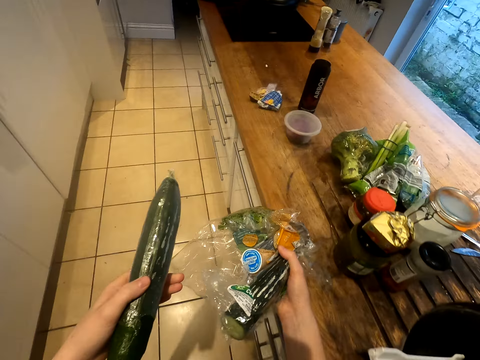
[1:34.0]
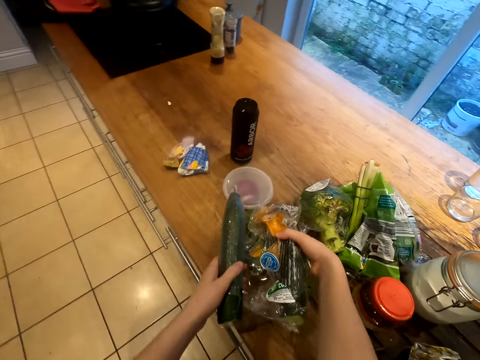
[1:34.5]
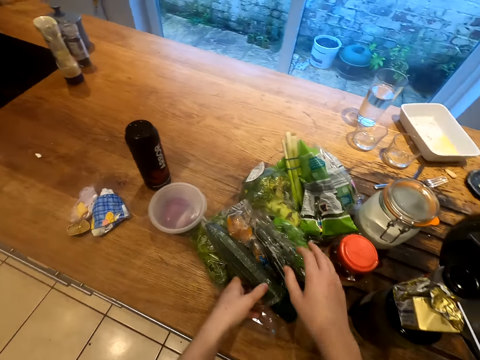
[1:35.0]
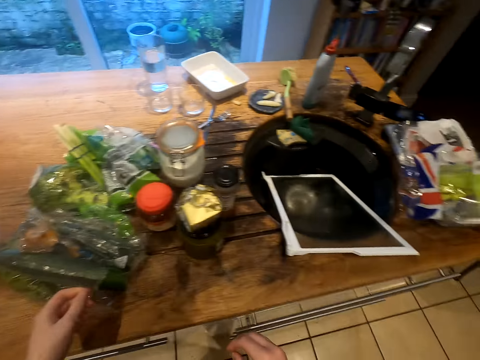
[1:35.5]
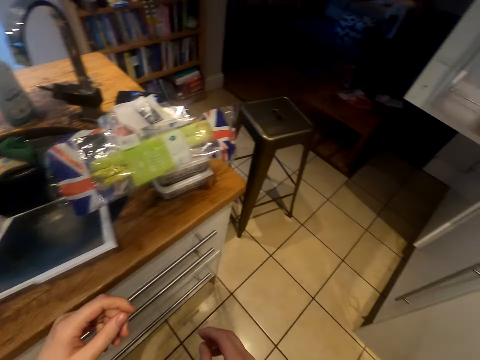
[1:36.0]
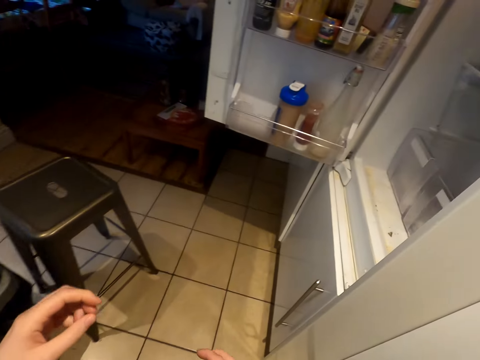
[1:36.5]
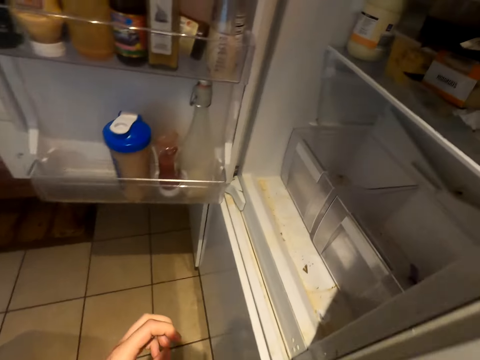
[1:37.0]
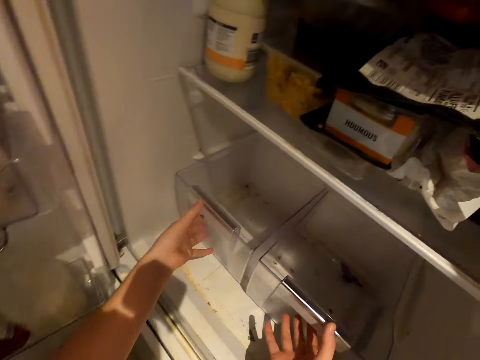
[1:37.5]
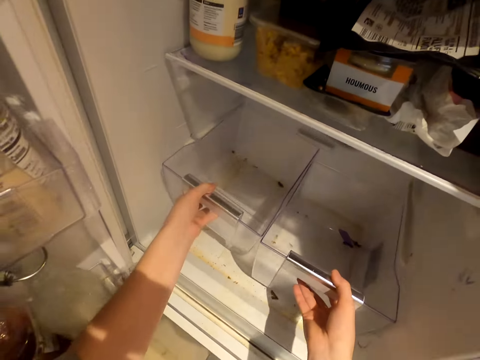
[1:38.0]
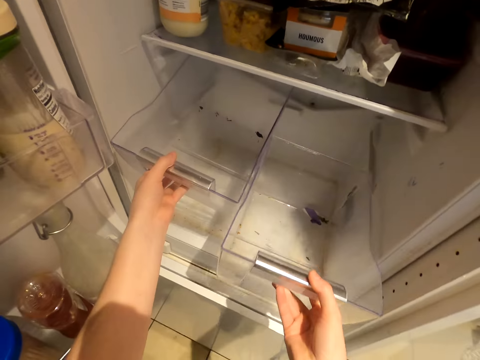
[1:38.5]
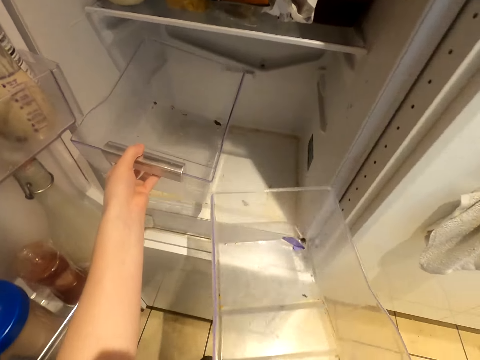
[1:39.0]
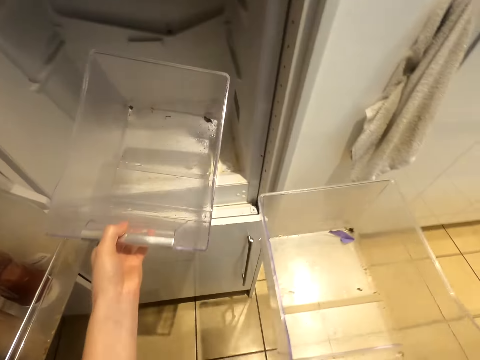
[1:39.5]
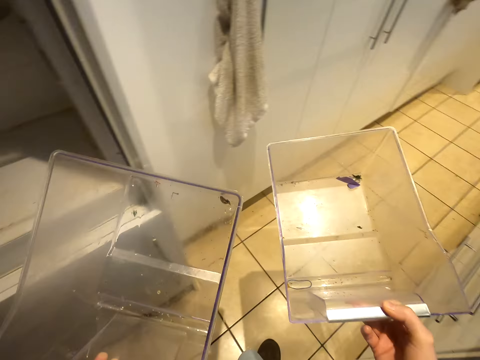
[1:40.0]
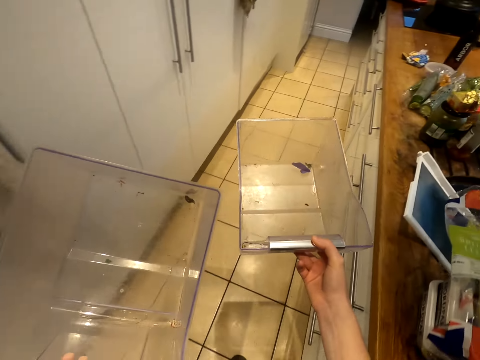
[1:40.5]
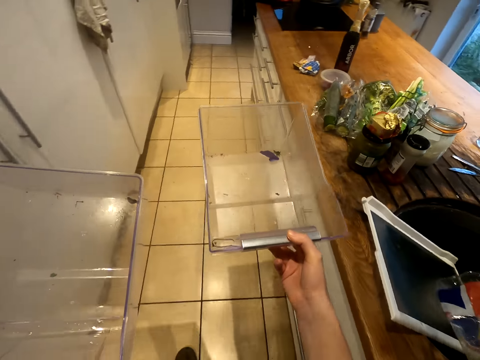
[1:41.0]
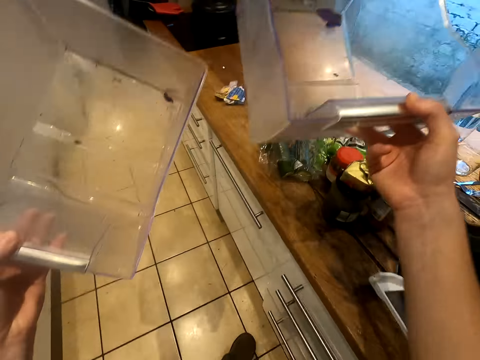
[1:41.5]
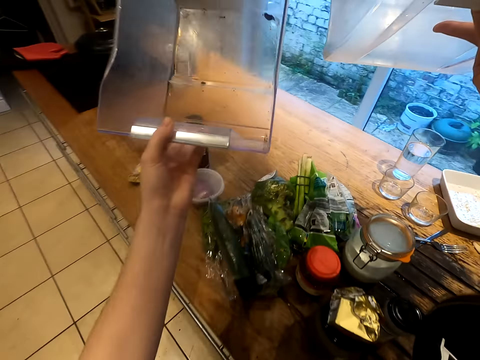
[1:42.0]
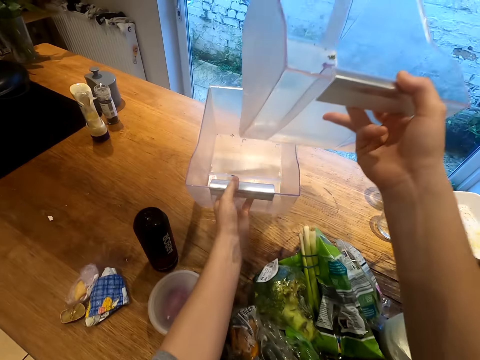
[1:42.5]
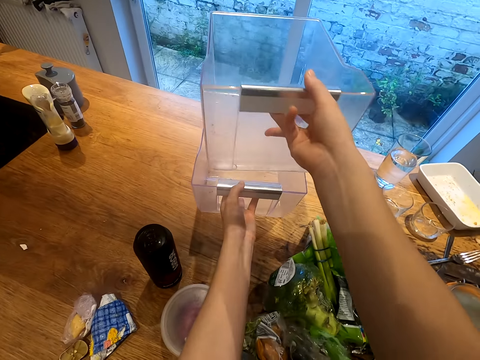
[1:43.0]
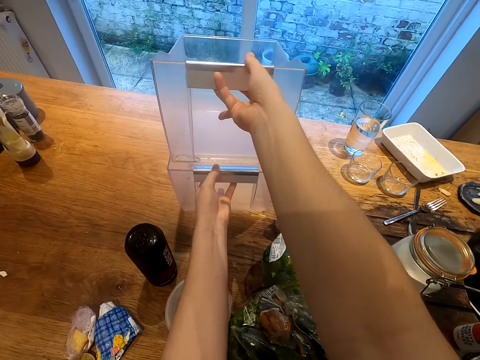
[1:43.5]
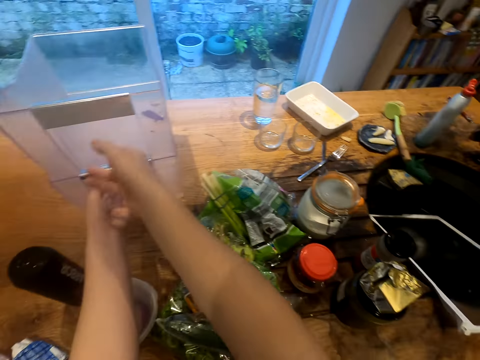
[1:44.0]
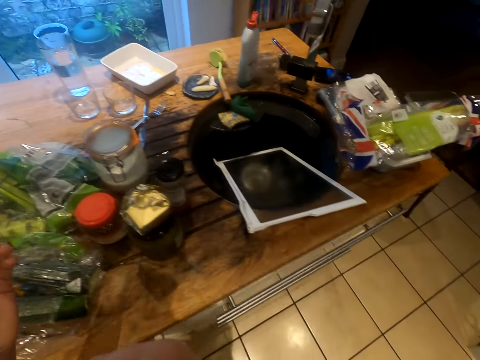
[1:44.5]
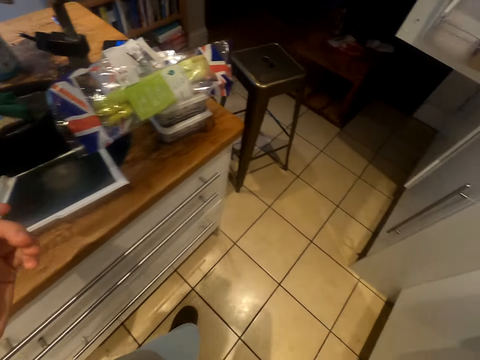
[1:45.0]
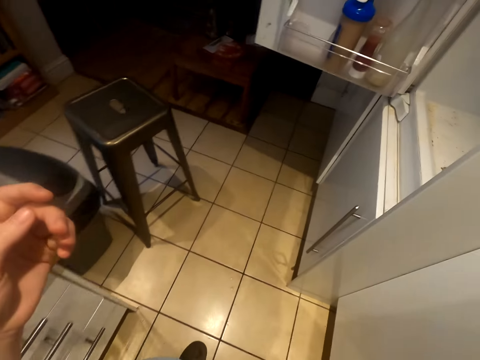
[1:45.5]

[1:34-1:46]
The camera wearer puts down packets and zucchini on a table. They take out a crisper drawer from the fridge. They put down the crisper drawer.

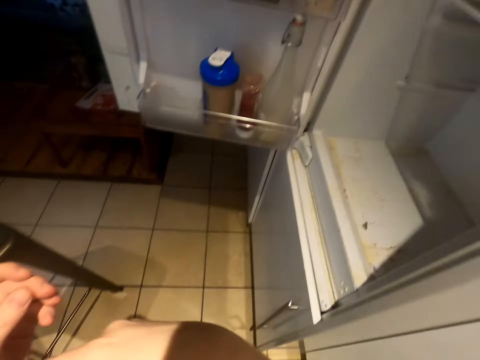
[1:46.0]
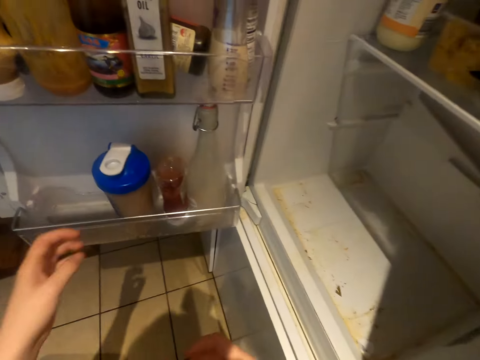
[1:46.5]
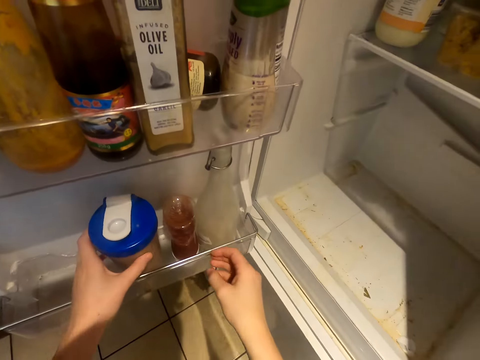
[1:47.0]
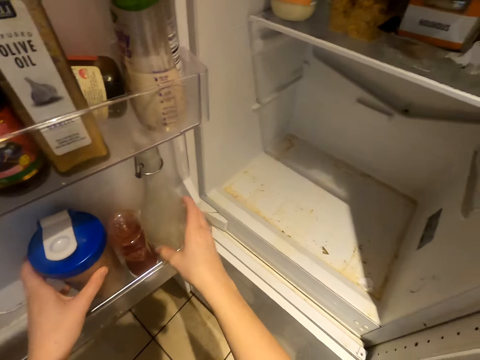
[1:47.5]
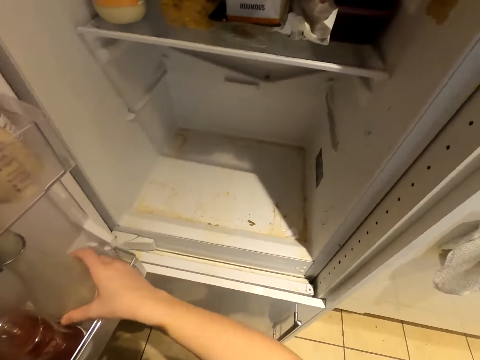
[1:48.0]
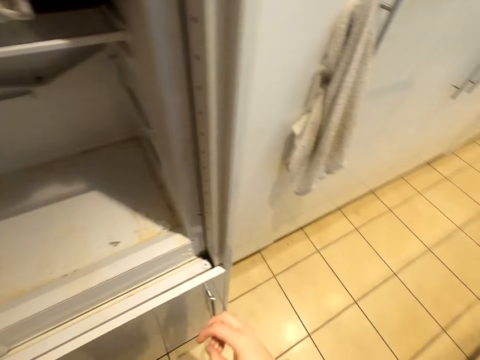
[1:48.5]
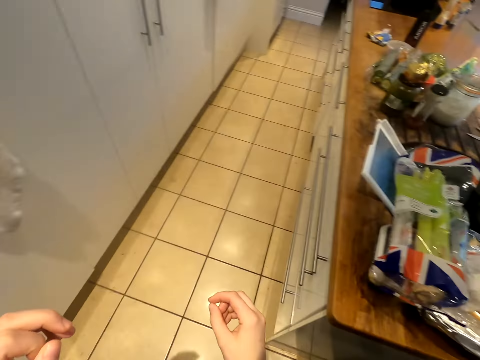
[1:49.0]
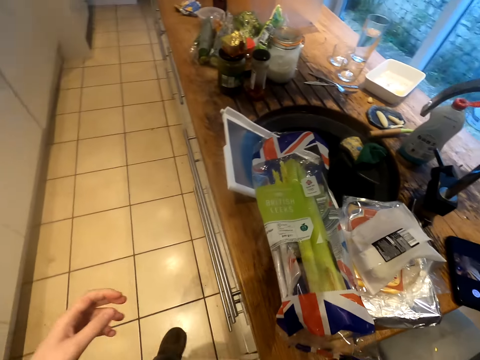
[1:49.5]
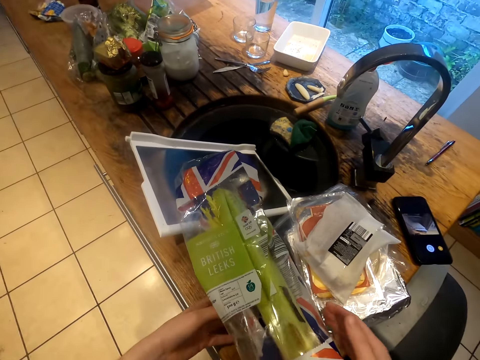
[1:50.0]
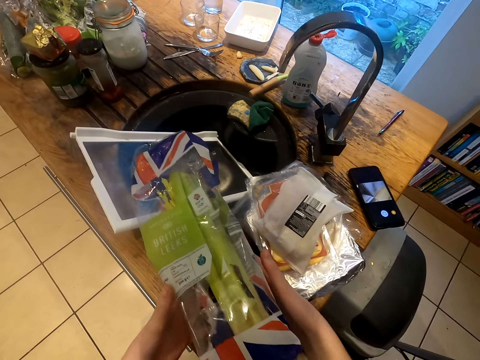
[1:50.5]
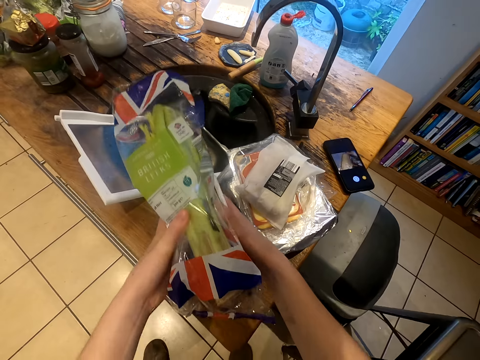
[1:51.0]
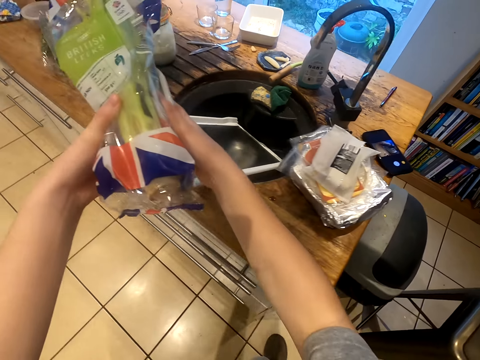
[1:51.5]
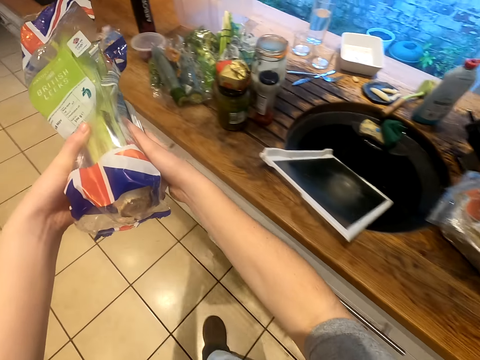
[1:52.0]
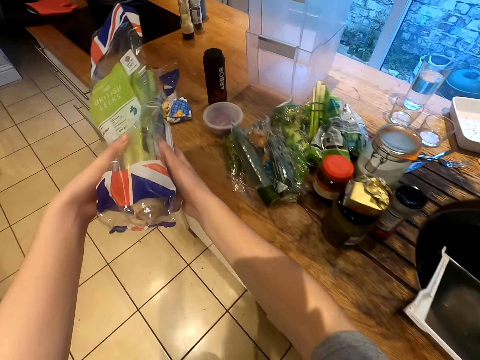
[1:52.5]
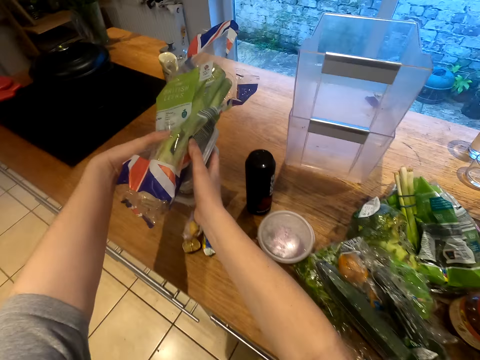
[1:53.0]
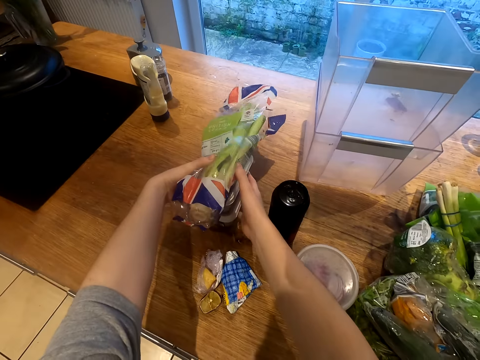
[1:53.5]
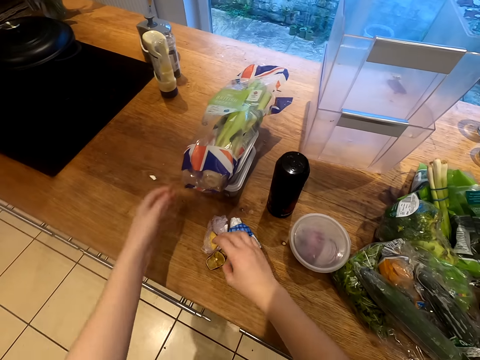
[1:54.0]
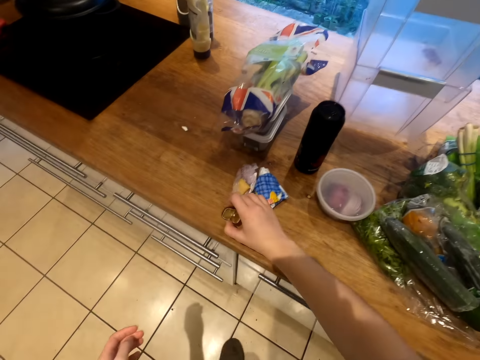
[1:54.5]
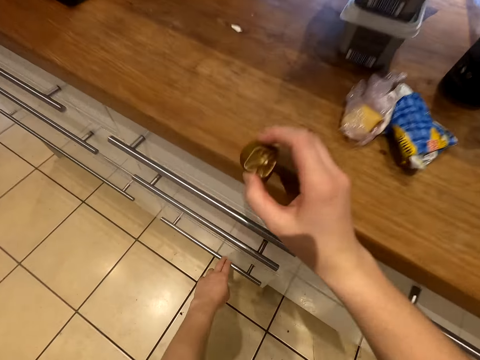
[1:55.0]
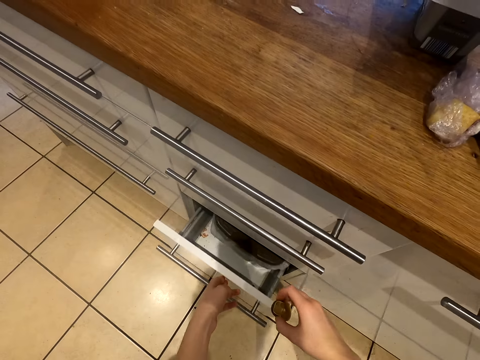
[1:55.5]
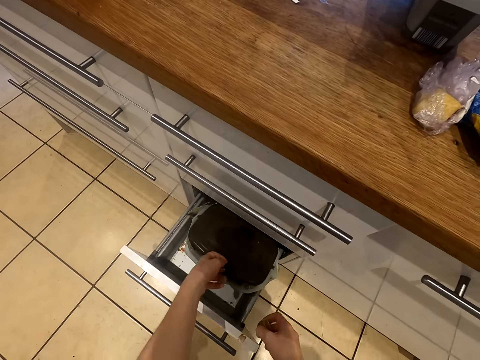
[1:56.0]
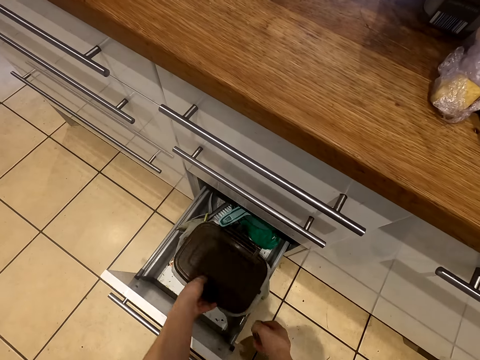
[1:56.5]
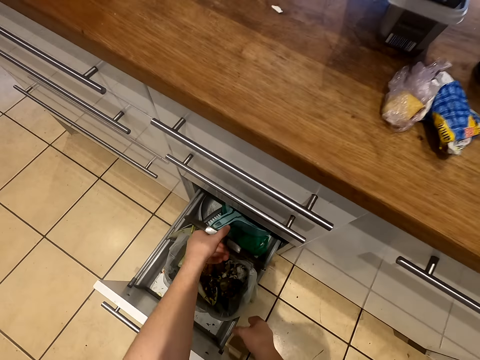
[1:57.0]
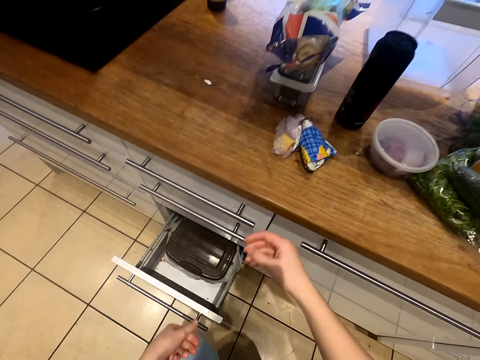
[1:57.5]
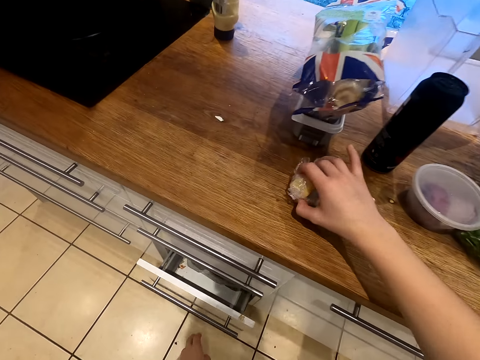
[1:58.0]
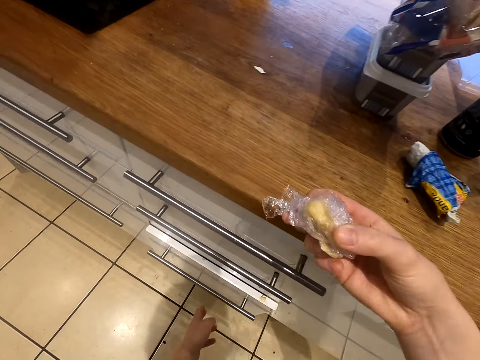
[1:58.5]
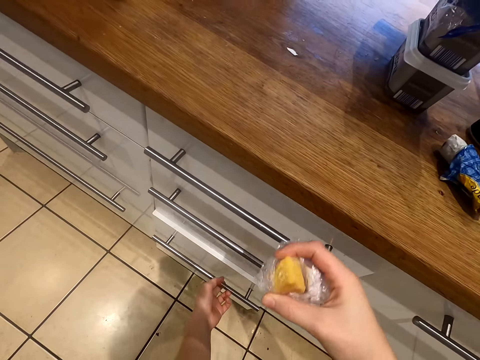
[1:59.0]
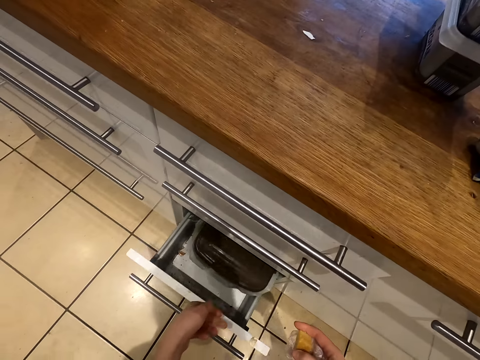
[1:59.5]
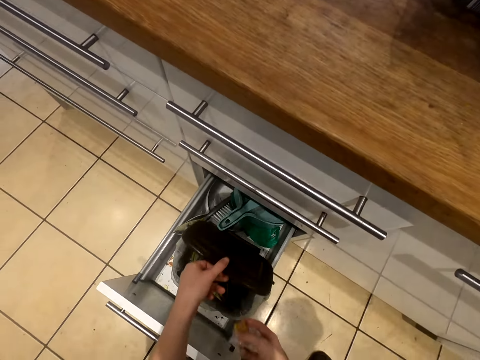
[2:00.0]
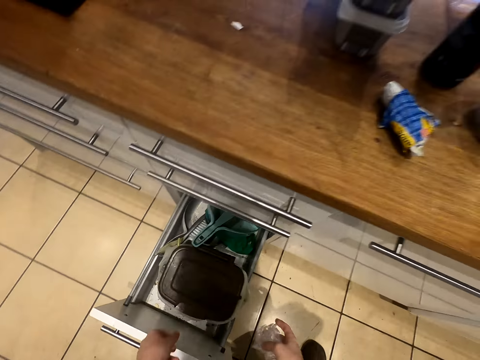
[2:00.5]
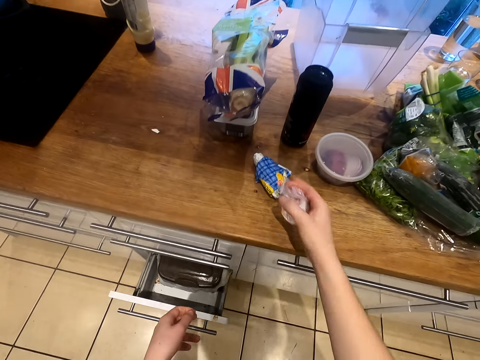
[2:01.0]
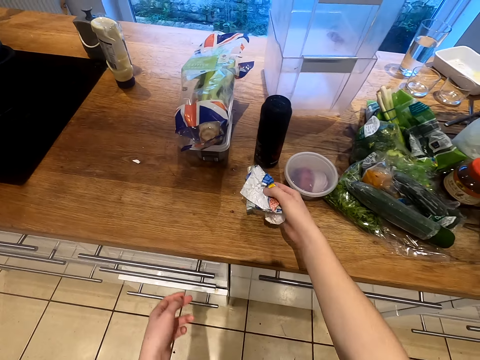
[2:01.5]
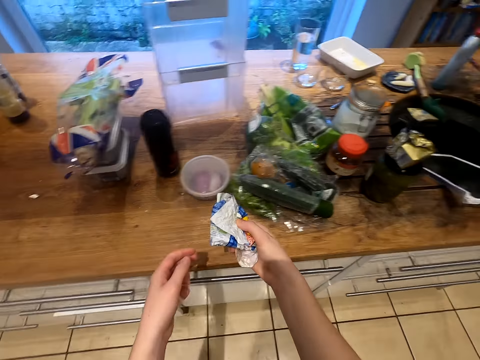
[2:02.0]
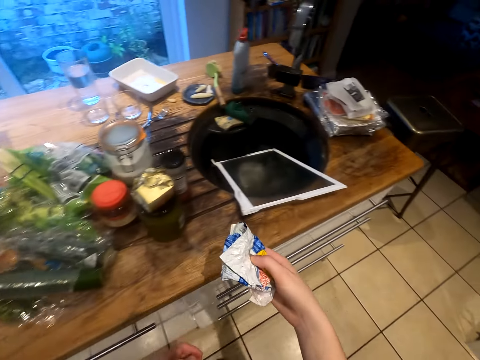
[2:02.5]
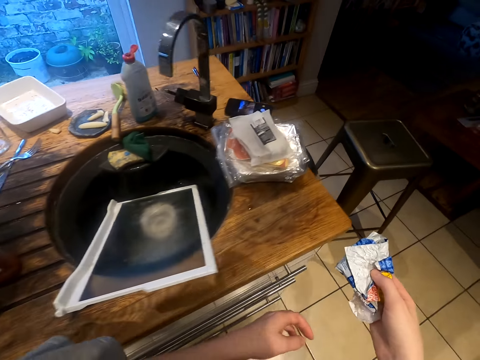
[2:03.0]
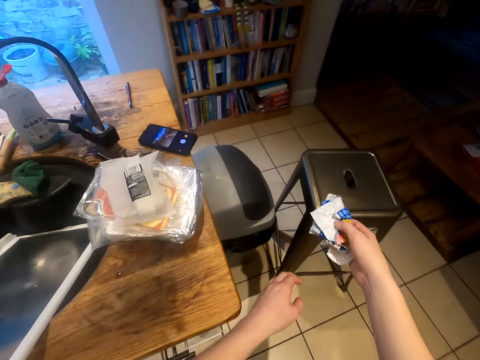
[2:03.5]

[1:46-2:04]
The camera wearer moves a container. They touch something. They walk around. They pick up food containers with onions. They put down the food containers and onions. They open a kitchen drawer. They pick up a piece of lemon. They open a trash bin. They put the lemon piece on the trash bin. They close the drawer. They close the trash bin. They pick up trash on a table. They open the drawer. They open the trash bin. They put the trash in the trash bin. They close the trash bin. They close the drawer. They pick up trash on the table.
